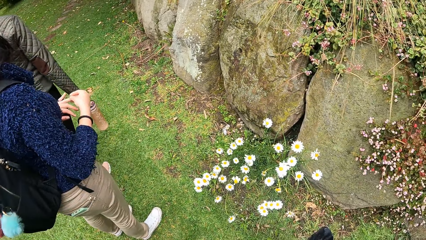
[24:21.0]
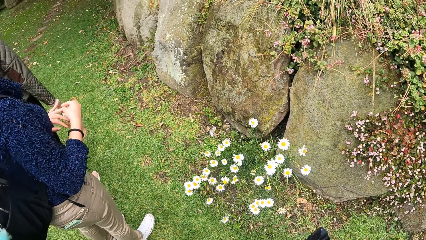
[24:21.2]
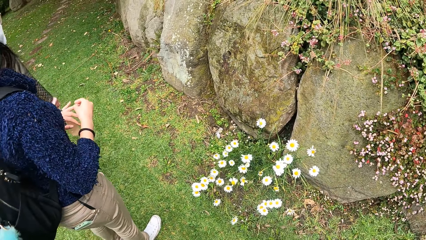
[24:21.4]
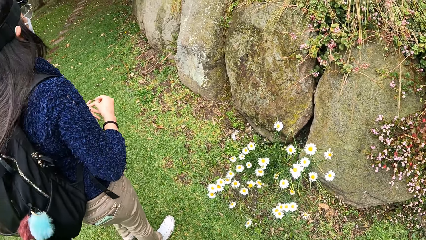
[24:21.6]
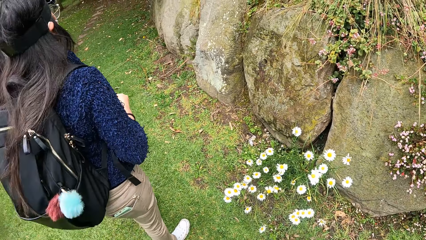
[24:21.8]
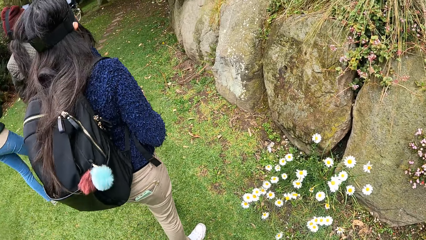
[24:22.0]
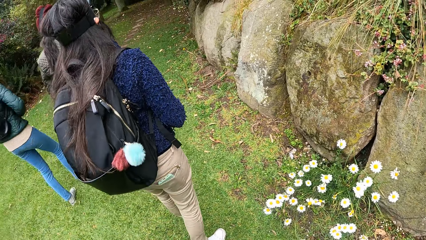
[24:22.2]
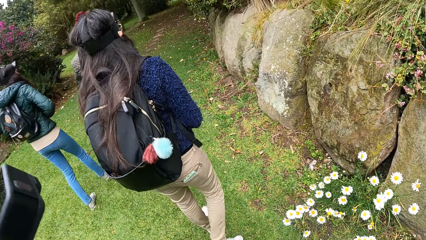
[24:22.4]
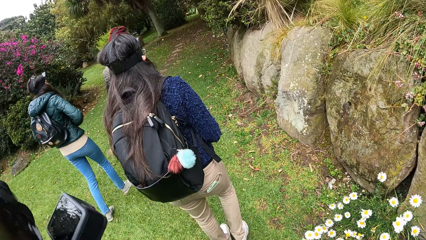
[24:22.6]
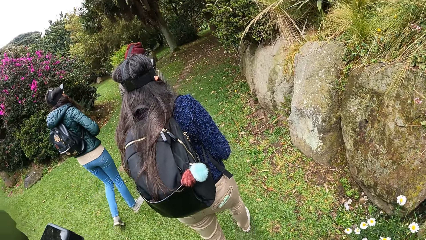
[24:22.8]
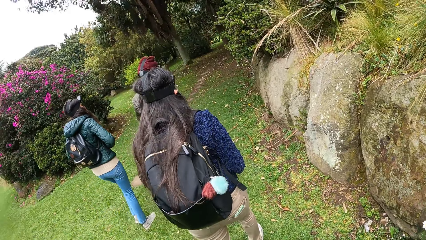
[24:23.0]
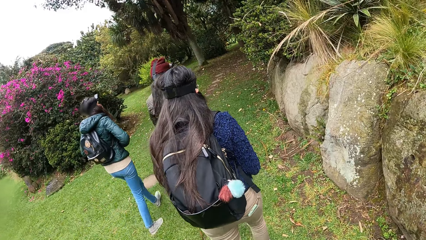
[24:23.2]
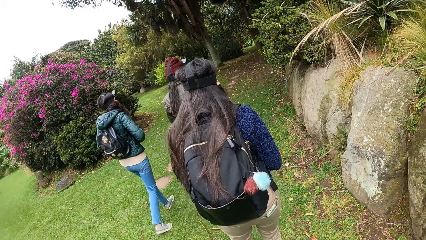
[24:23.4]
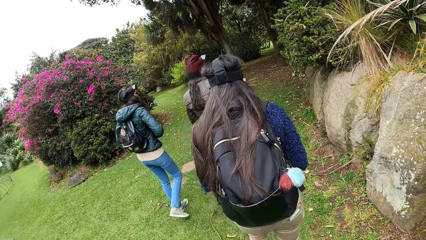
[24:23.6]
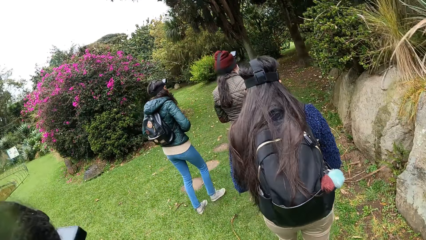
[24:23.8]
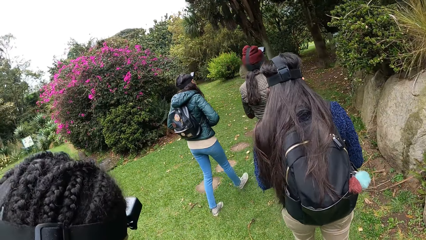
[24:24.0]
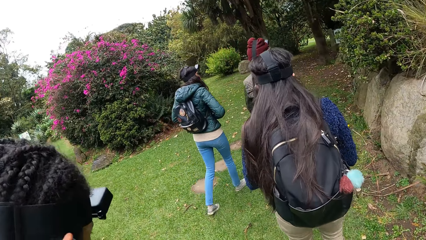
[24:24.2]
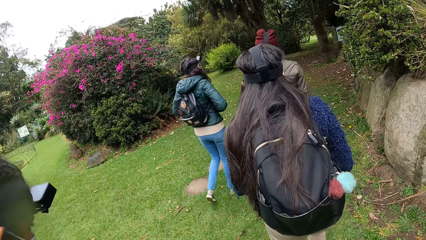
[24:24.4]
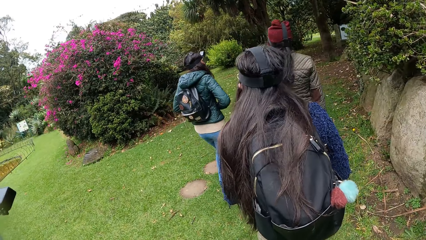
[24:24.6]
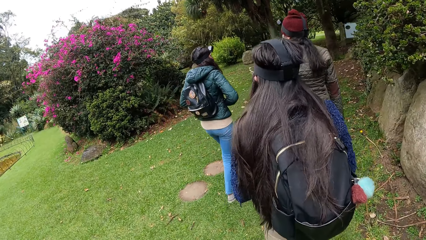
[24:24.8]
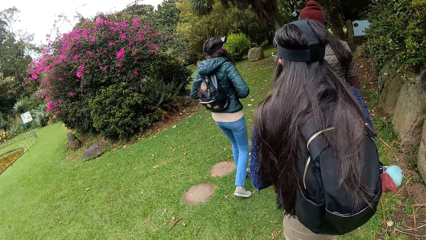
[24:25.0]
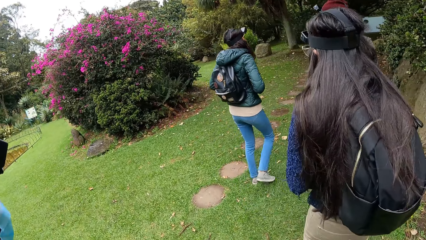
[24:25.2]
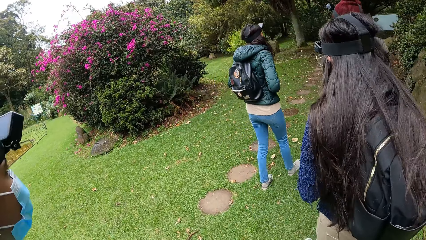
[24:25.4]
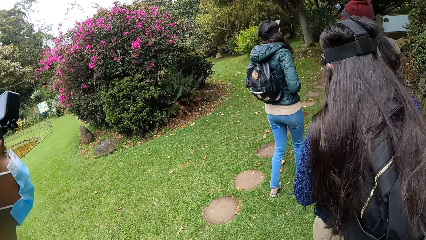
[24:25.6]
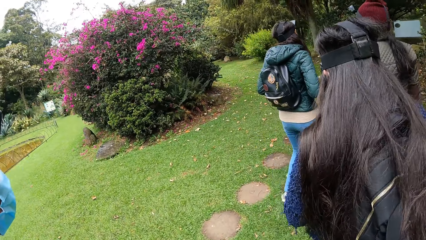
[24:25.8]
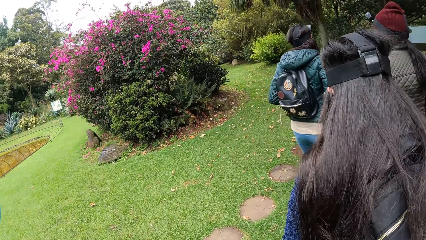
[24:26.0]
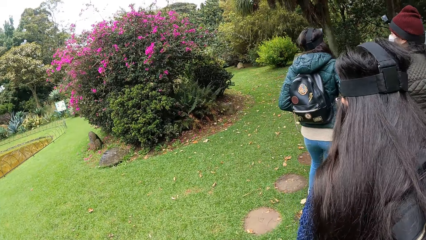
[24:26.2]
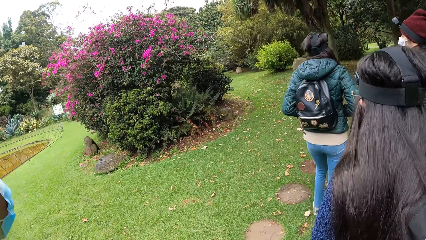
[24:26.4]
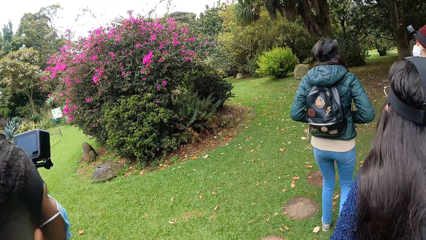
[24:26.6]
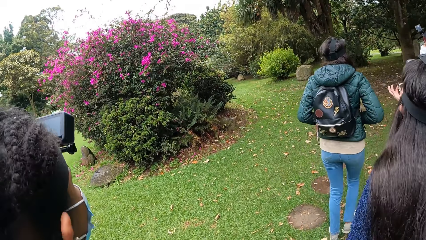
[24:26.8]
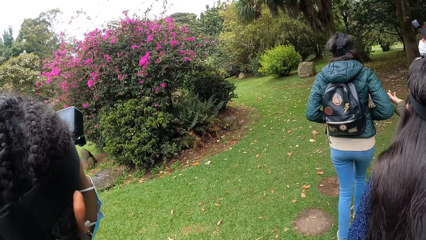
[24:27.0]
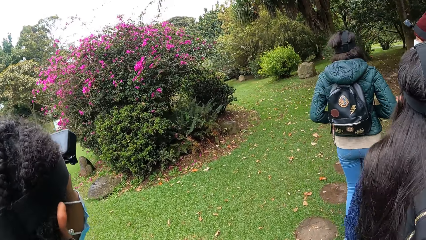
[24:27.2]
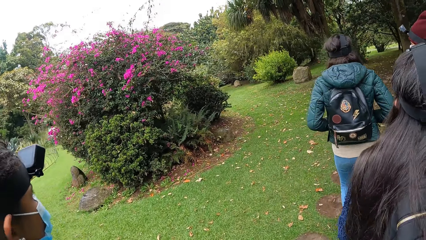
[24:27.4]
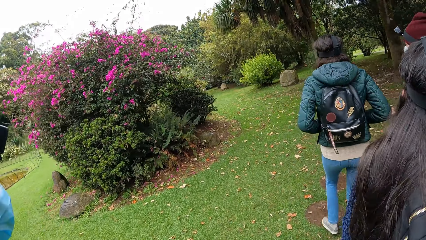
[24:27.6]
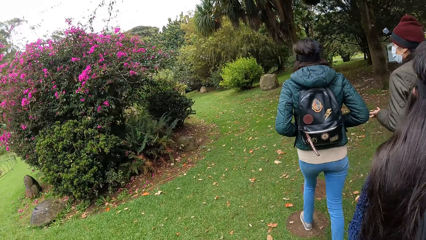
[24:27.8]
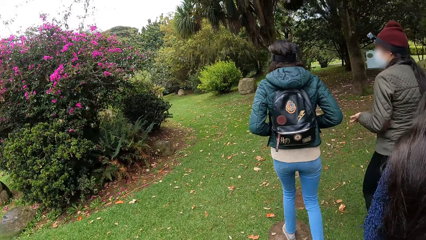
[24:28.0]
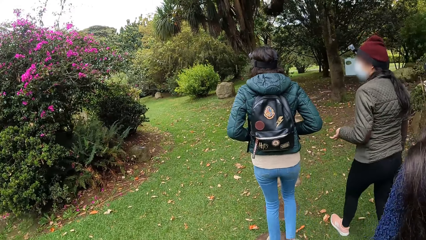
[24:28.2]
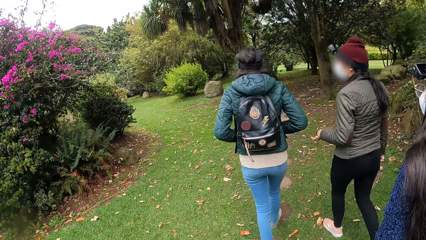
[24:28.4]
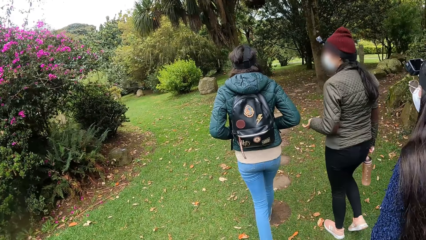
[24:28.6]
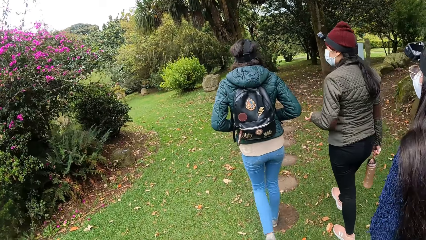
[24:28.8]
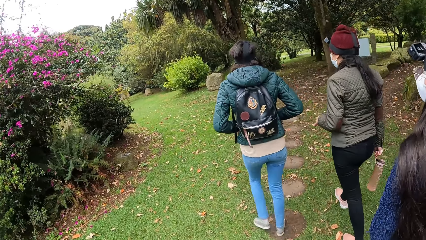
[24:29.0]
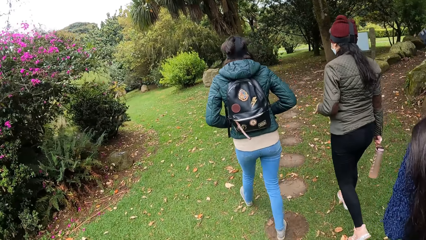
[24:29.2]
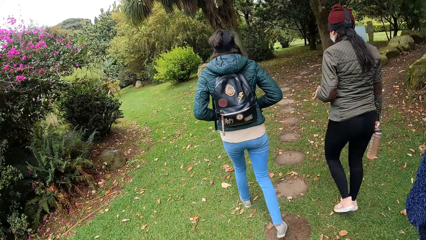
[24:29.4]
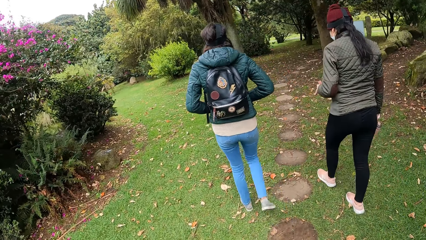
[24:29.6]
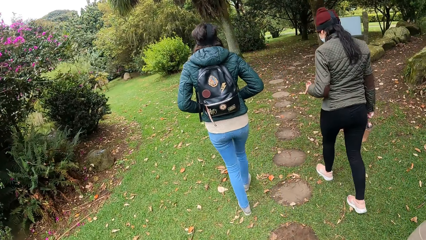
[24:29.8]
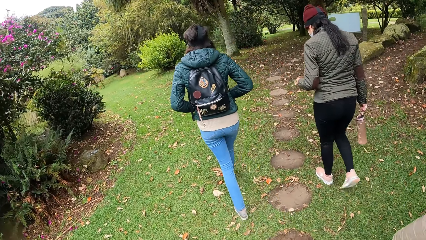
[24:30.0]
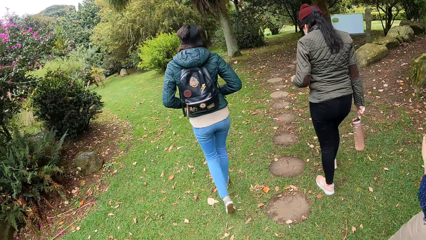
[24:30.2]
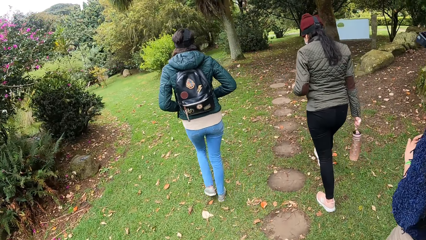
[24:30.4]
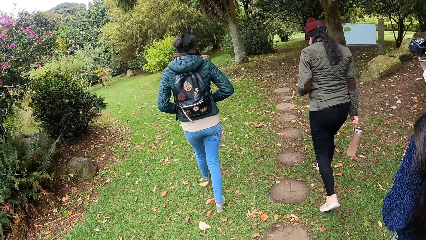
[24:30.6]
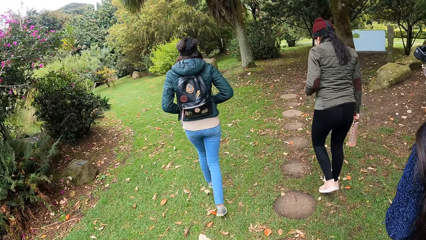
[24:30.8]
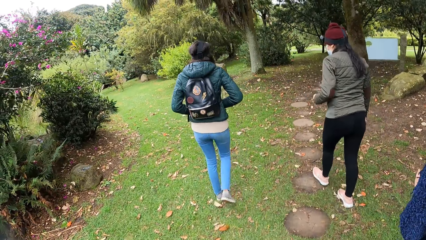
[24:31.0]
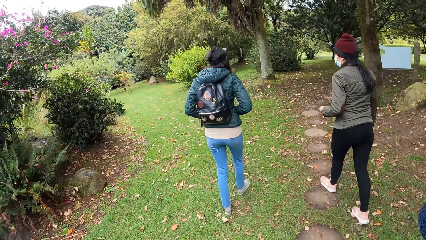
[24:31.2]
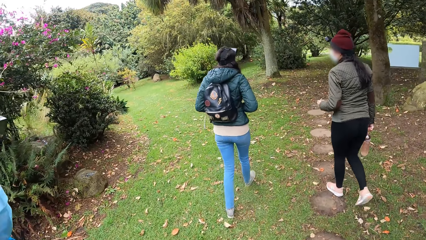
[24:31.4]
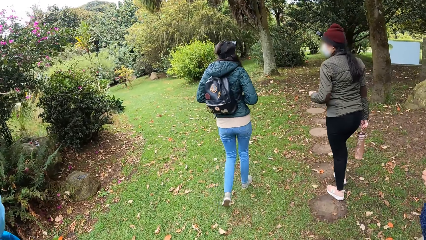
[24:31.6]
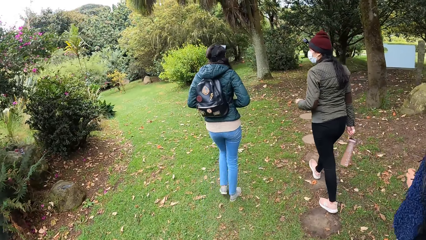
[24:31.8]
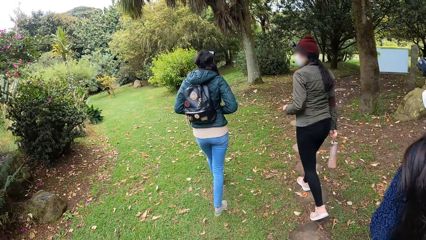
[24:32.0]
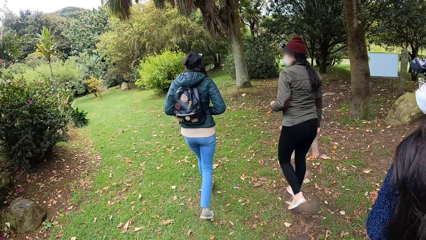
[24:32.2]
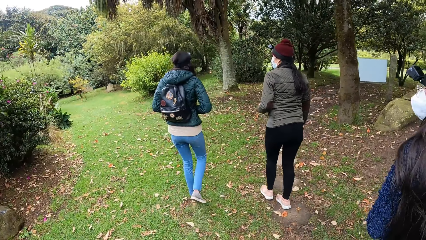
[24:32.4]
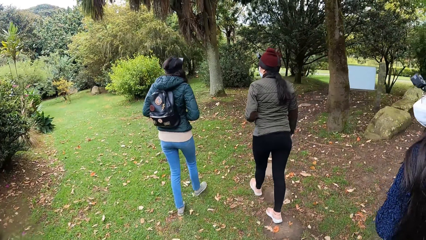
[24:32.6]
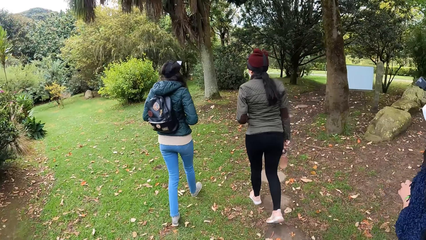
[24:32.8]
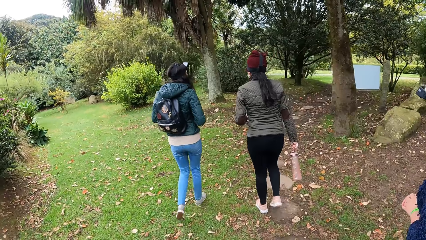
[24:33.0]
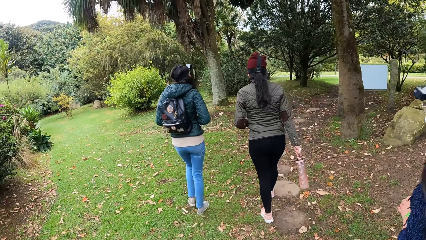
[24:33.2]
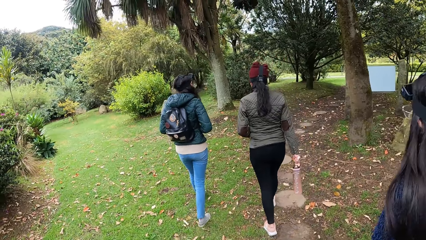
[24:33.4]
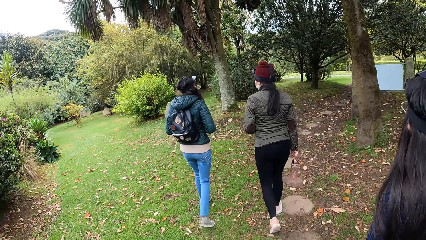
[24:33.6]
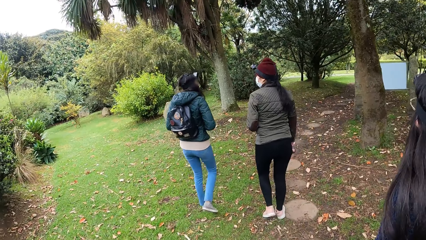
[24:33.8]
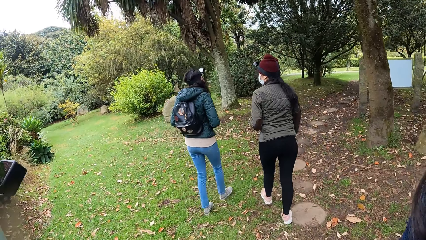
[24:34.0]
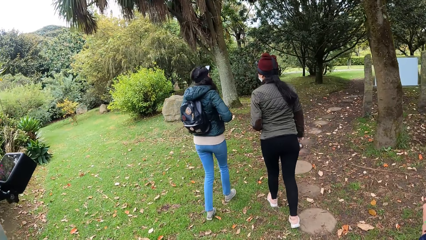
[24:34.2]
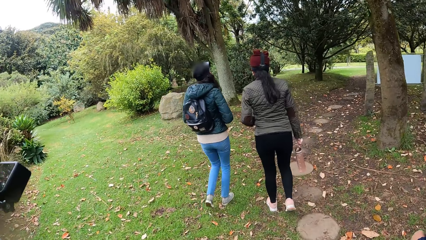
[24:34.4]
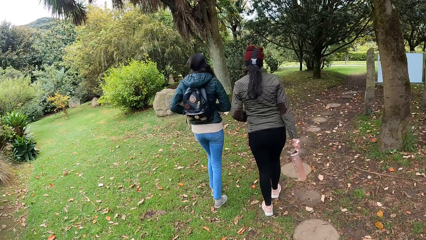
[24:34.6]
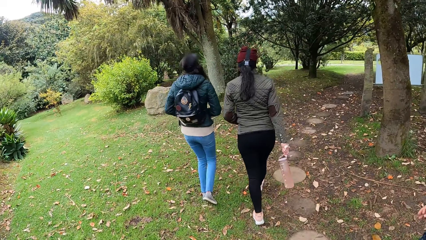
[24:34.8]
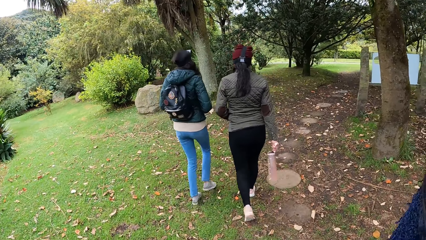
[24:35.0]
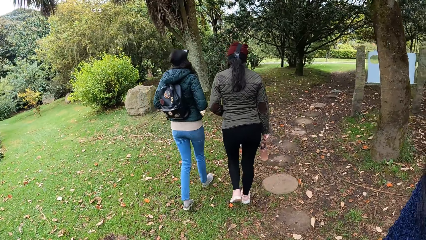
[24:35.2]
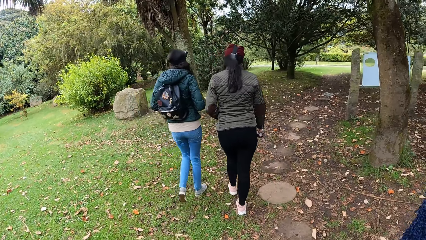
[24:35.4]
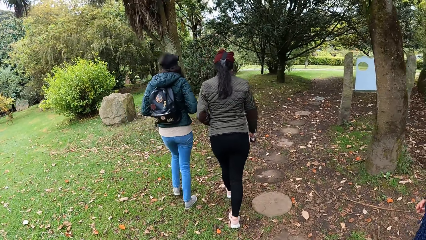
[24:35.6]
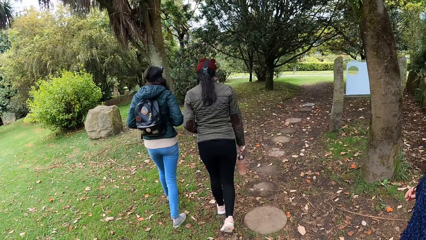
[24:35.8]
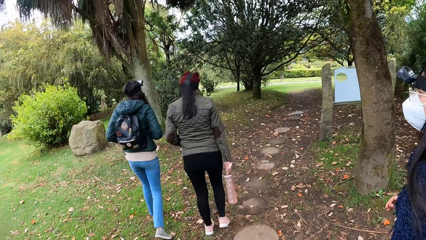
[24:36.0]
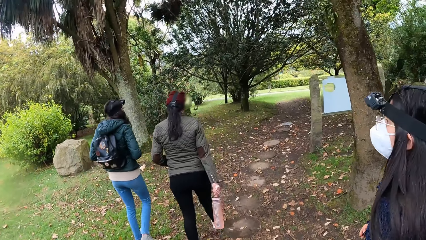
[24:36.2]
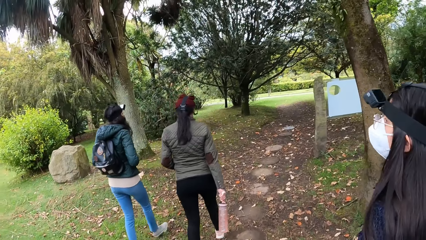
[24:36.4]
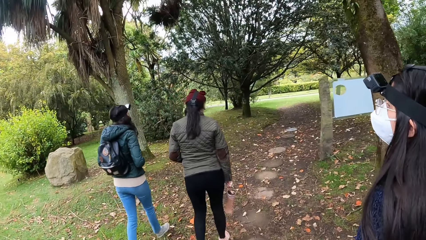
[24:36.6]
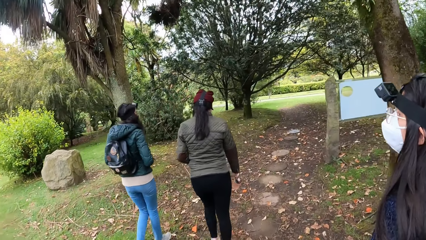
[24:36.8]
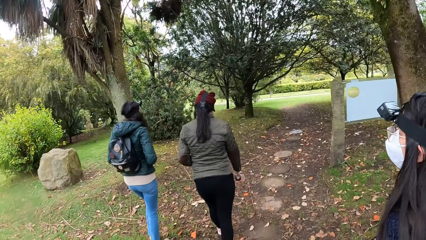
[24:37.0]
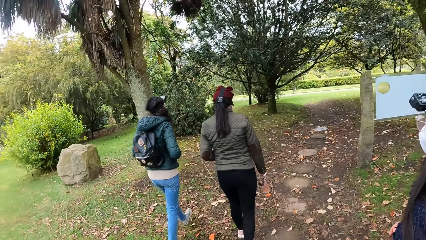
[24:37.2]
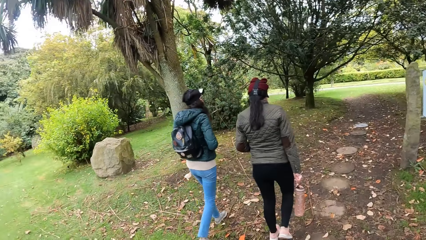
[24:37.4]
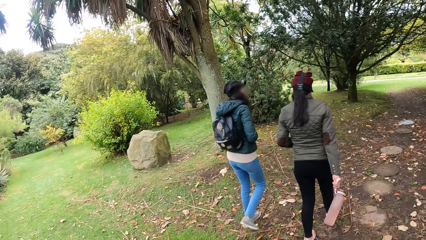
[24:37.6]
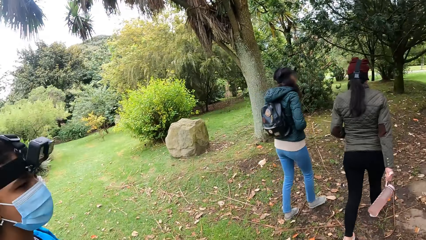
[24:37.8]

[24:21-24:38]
A woman walks on the grass. Another woman walks on the grass. The camera wearer walks on the grass in the park. A third woman walks on the grass. A fourth woman walks on the grass. The second woman moves her left hand. A person converses with another person.
